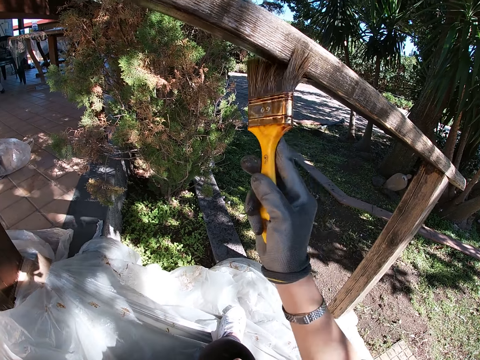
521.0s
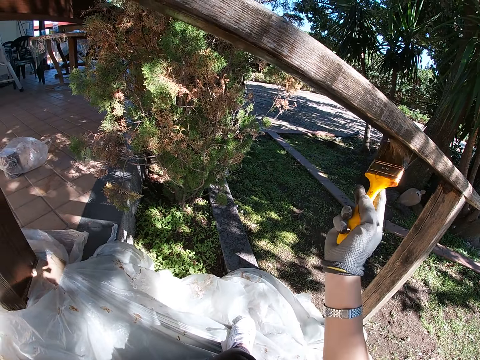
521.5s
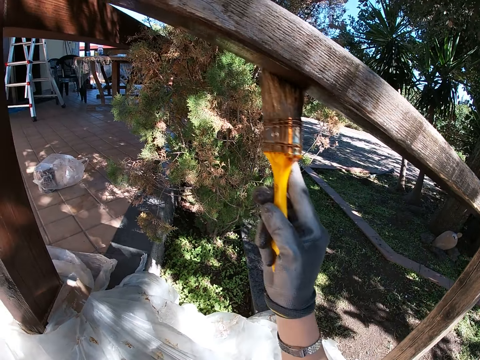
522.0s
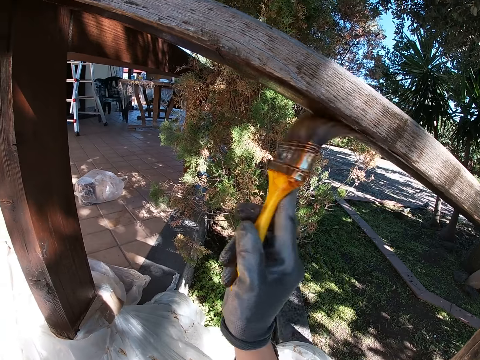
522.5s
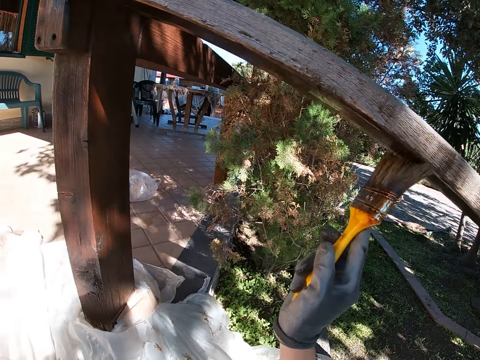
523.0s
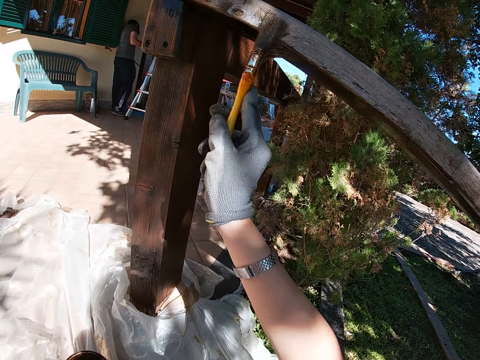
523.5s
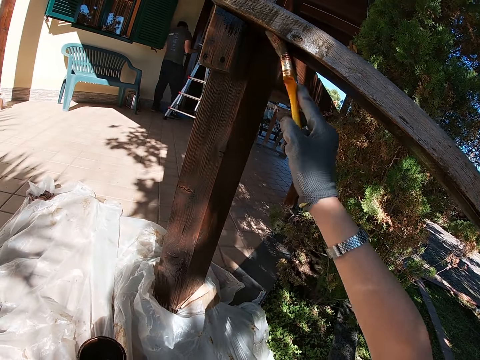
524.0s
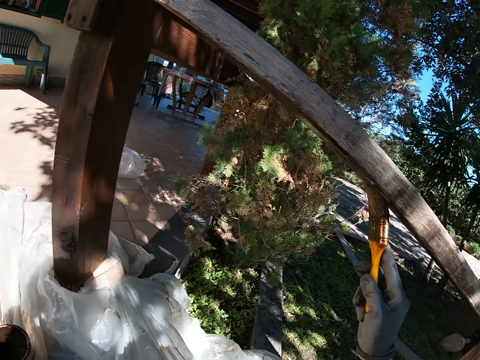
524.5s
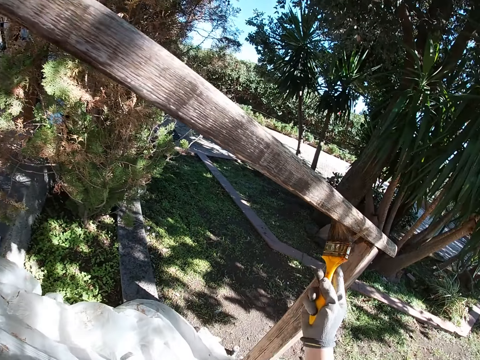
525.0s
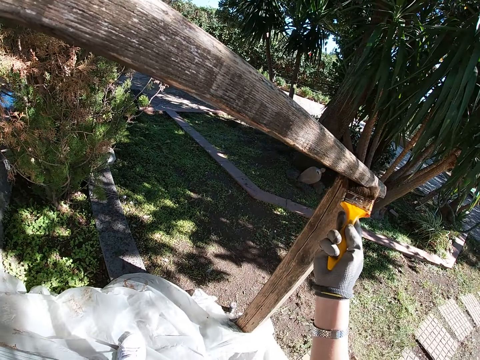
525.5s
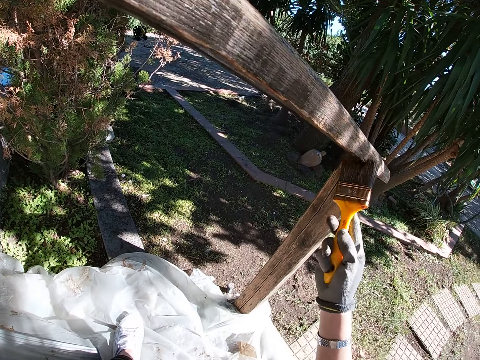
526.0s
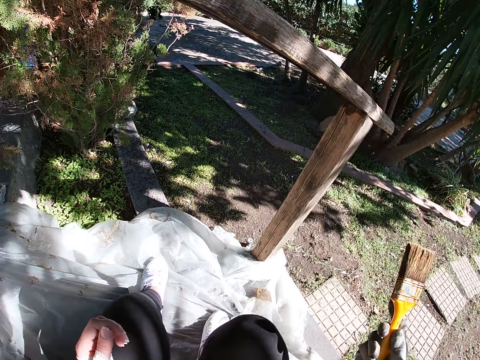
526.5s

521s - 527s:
A man stands. The camera wearer lowers her hand.

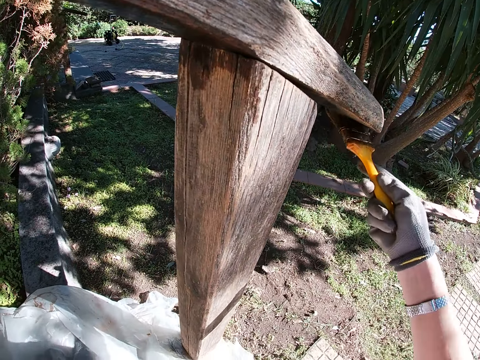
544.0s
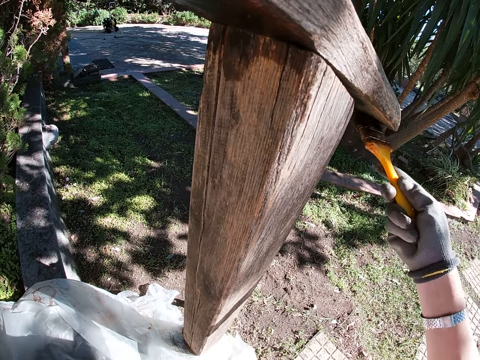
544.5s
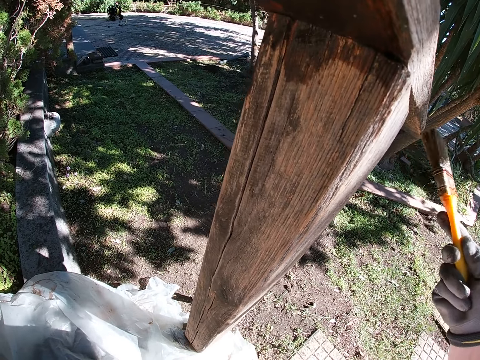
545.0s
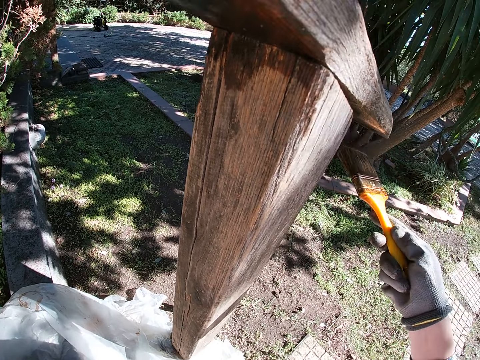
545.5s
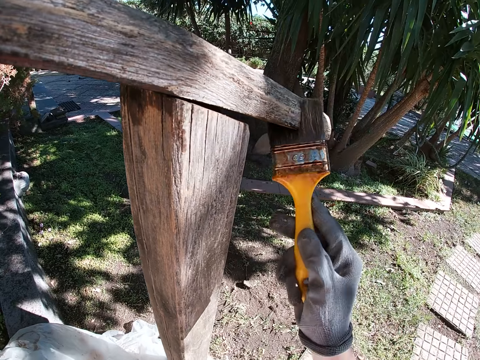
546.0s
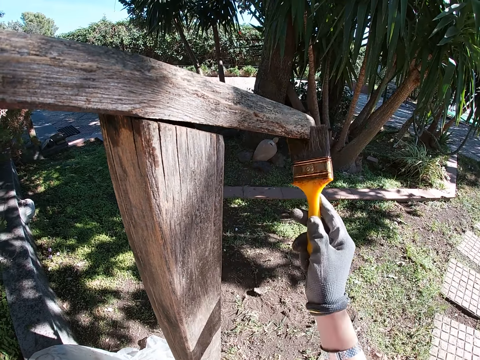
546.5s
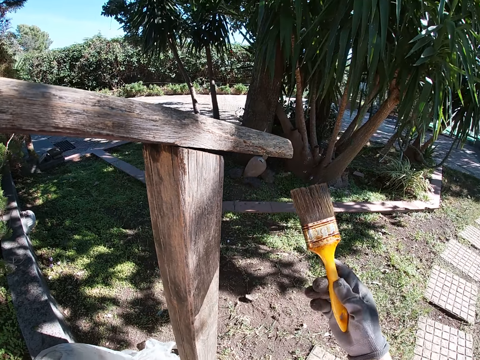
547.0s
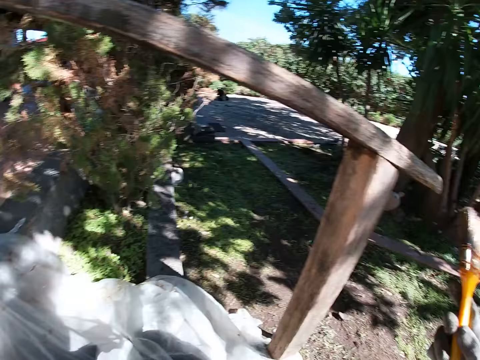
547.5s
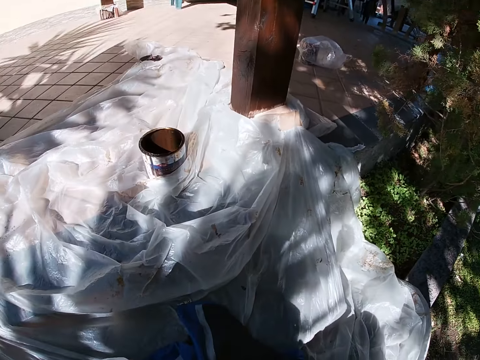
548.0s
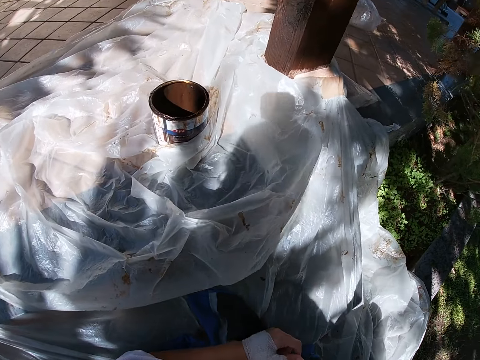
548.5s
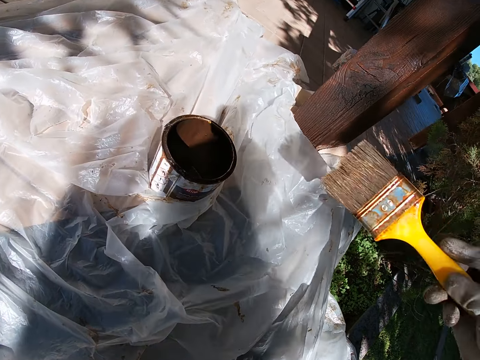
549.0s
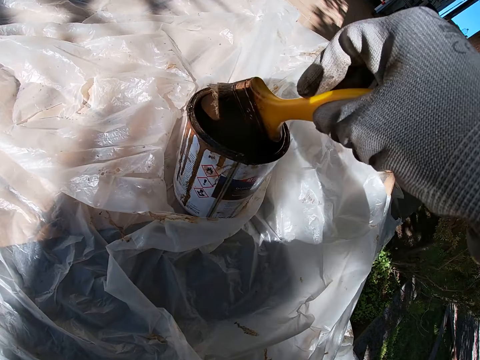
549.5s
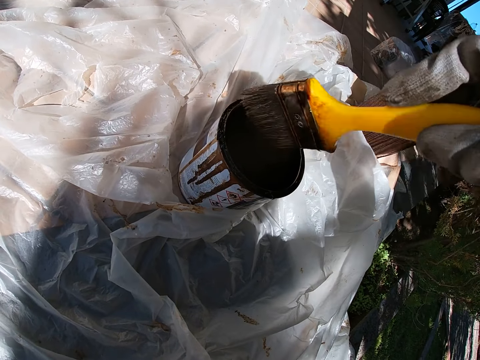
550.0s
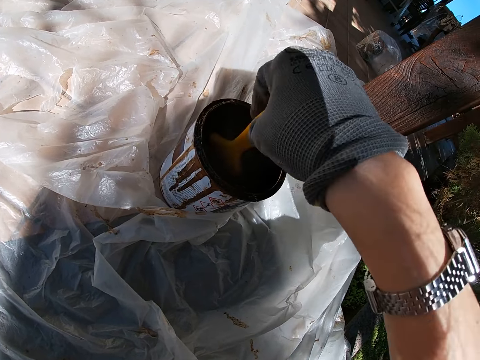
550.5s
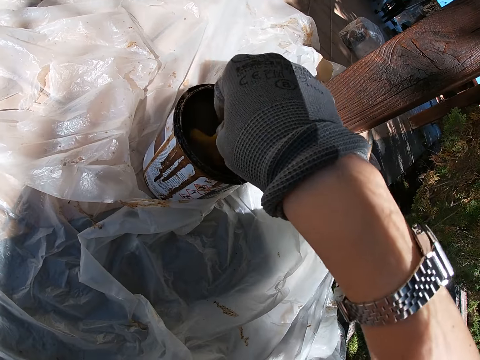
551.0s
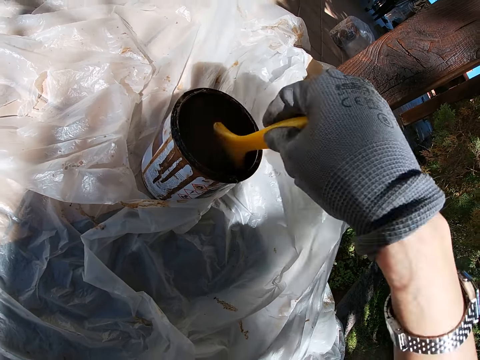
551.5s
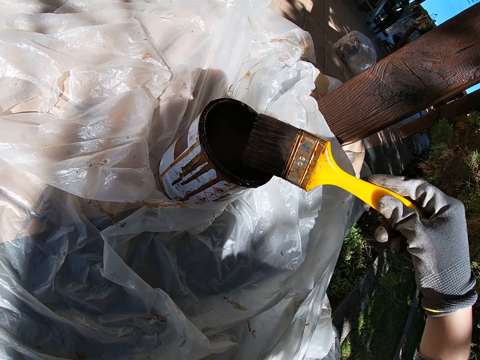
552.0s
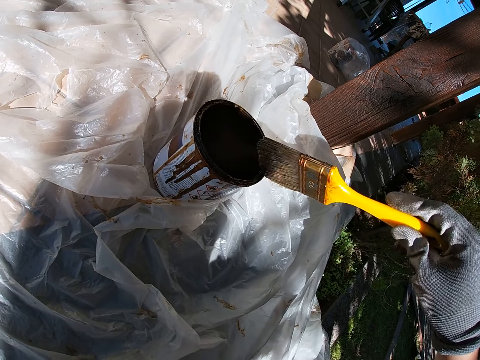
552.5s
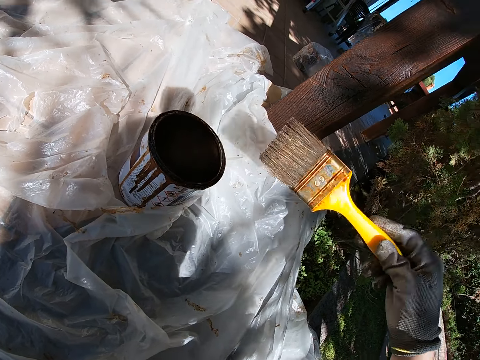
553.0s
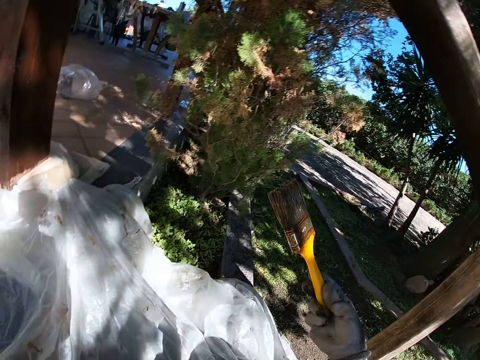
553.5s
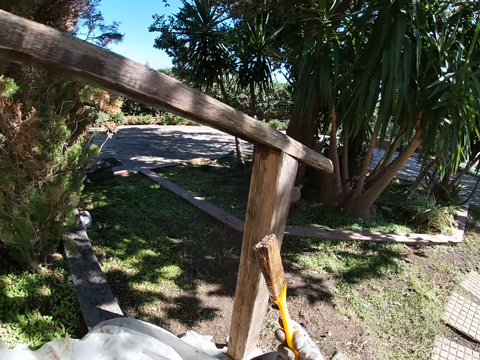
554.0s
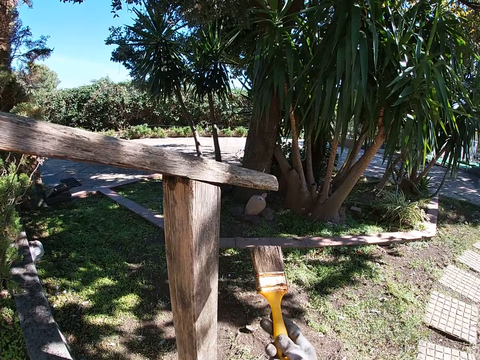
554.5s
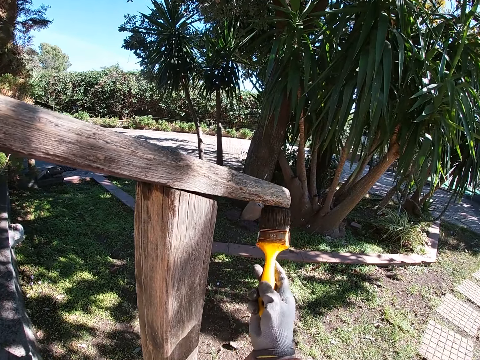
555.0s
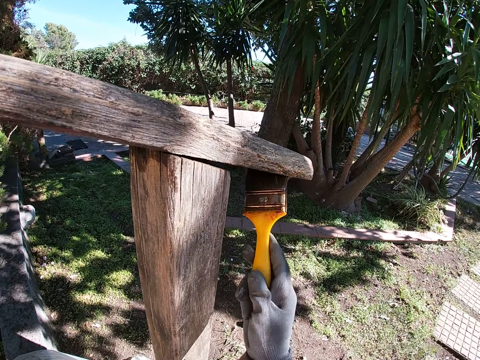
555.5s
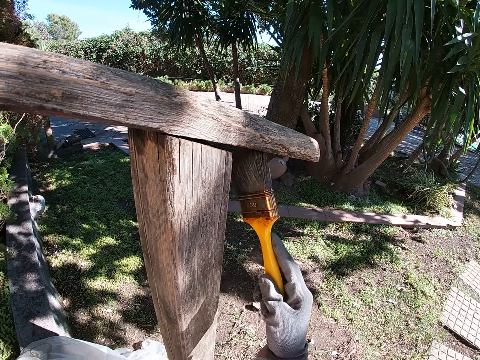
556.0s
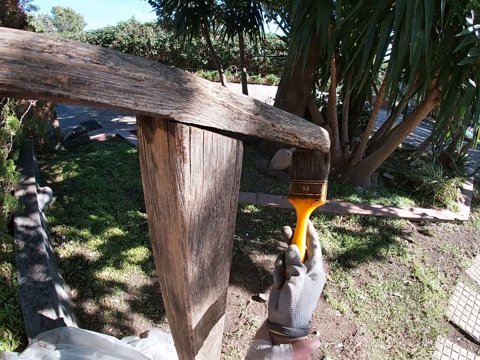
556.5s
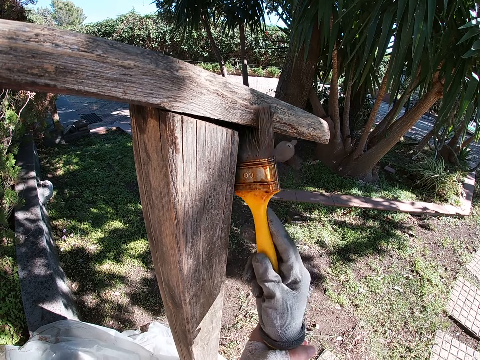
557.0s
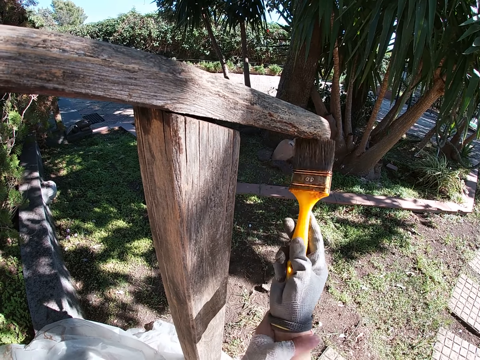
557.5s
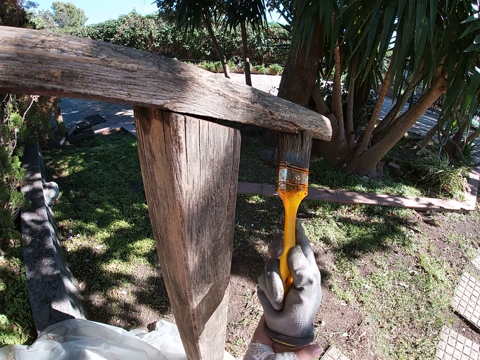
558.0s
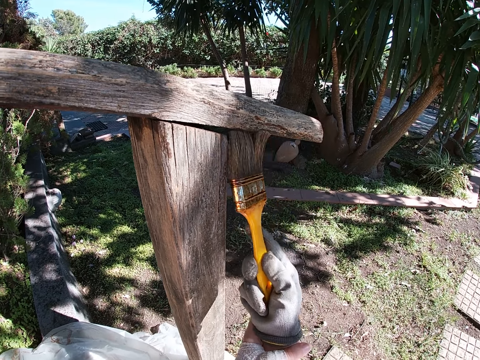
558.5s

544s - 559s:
The camera wearer resumes painting the wooden rail. She turns the wood. She turns towards the paint can. She moves her hand towards the can of paint. She dips the paint brush in the can of paint. She lifts up the paint brush. She touches the brim of the paint can with the brush. She moves her hand towards the wood. She paints the wooden handrail with the paintbrush.

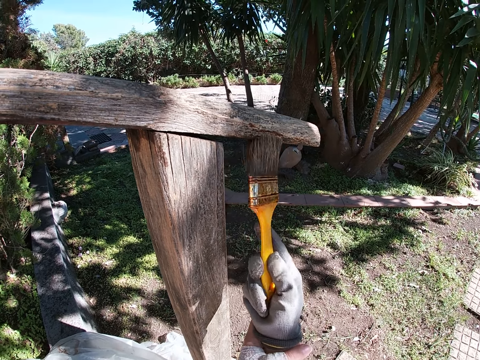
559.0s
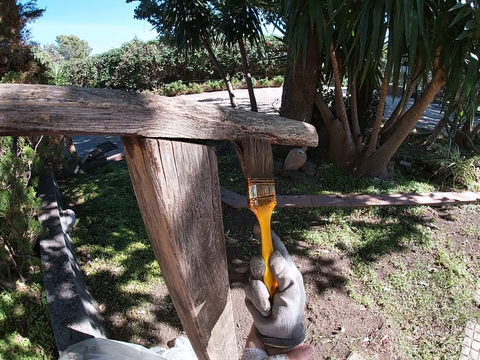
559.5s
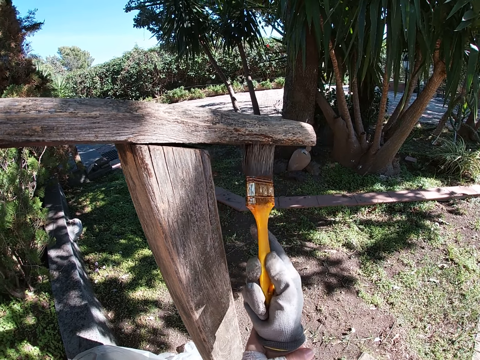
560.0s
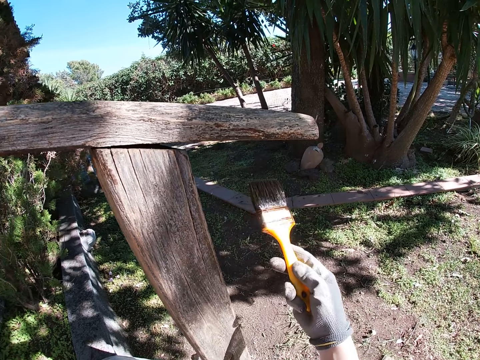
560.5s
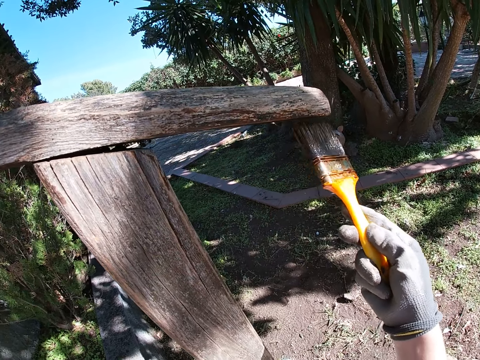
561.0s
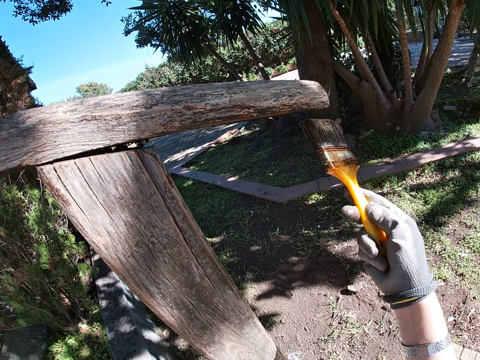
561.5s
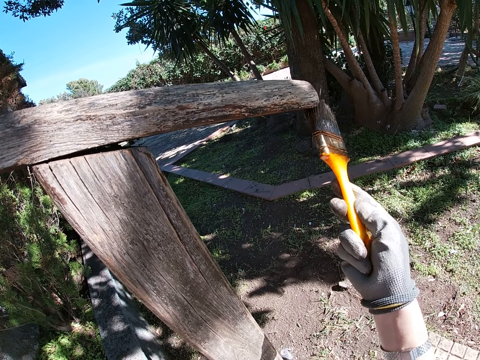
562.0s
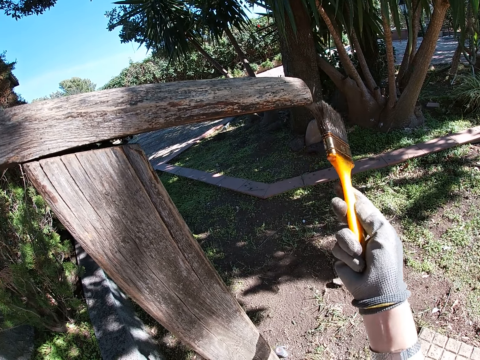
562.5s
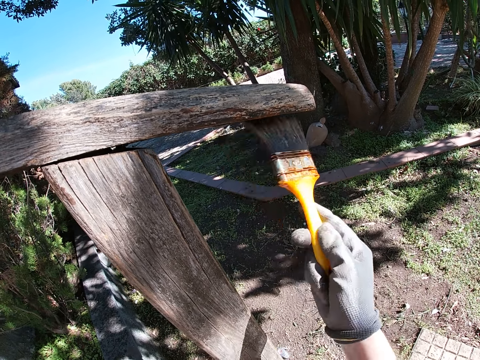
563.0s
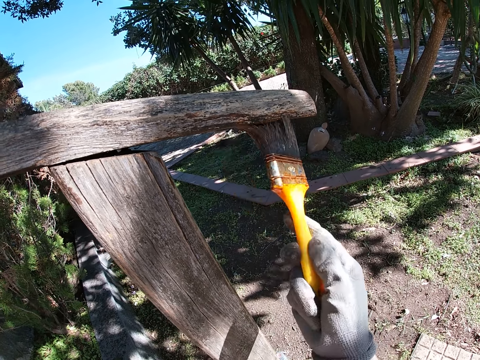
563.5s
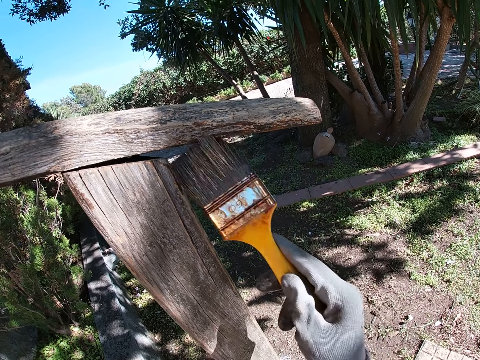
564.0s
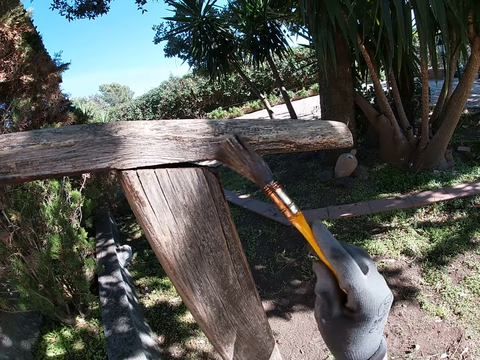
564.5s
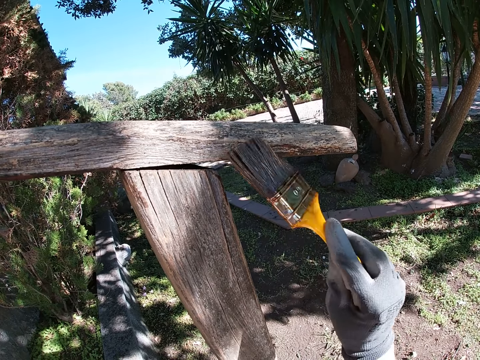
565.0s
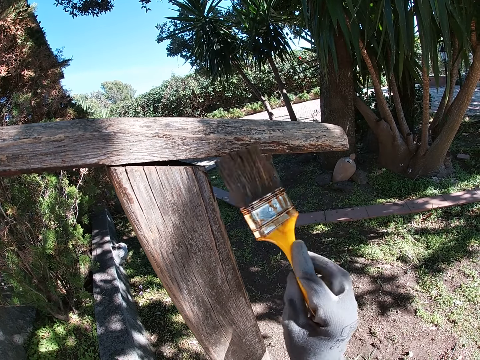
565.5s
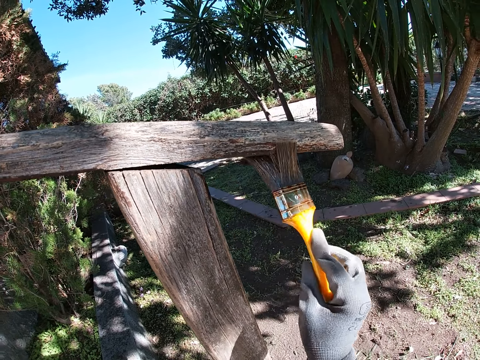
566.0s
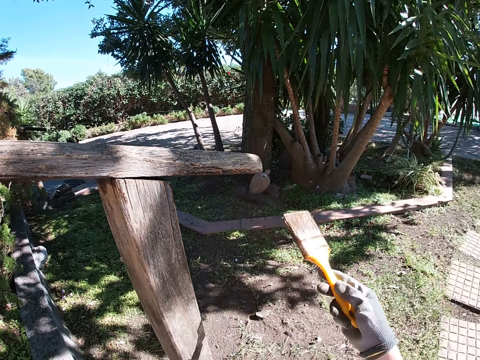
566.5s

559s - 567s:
The camera wearer paints a handrail. They paint the handrail again.
